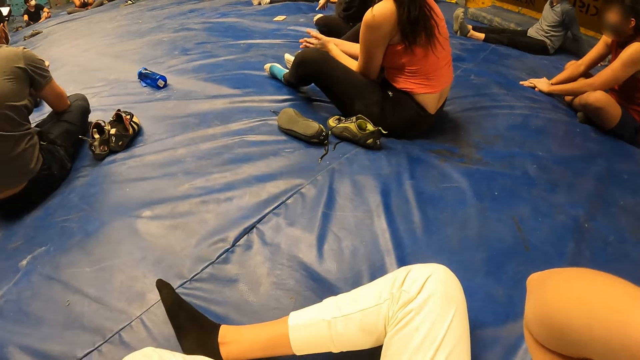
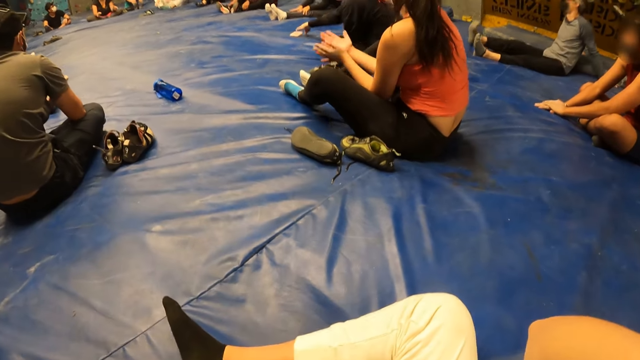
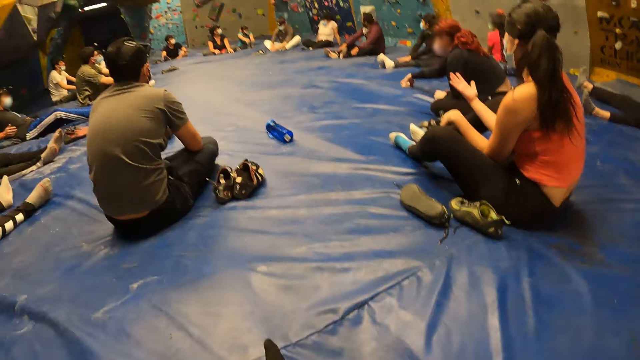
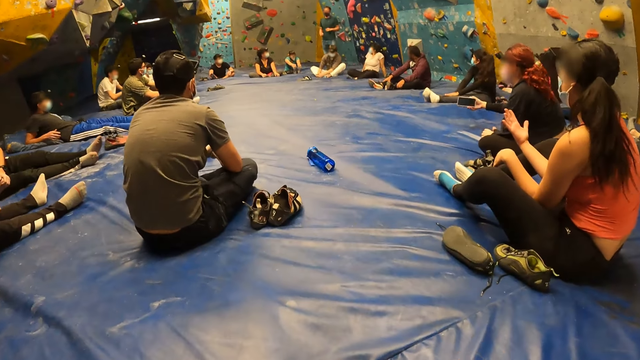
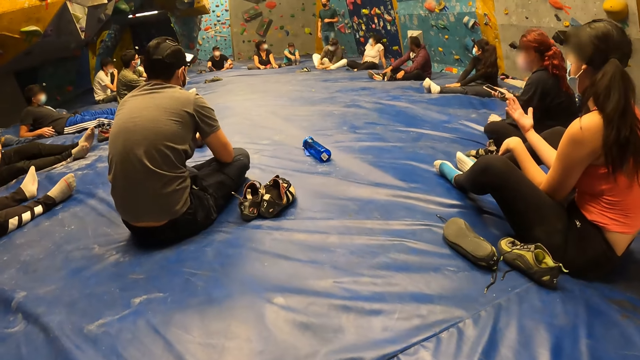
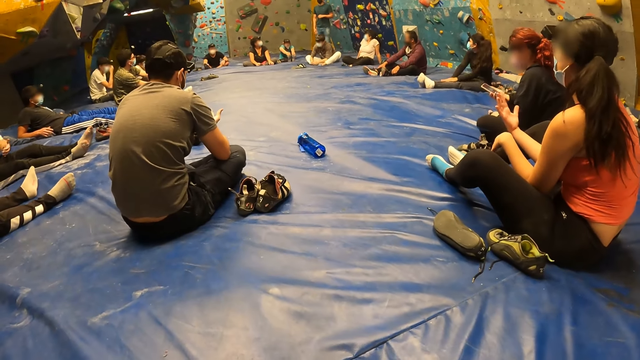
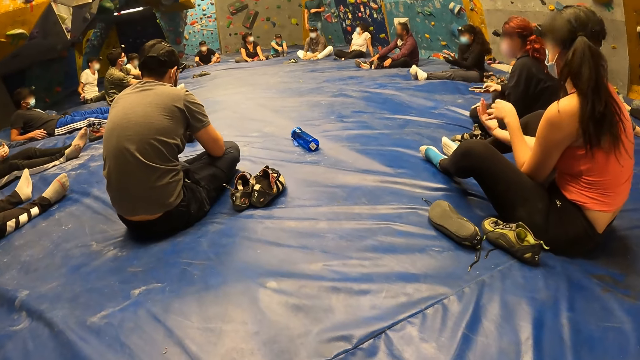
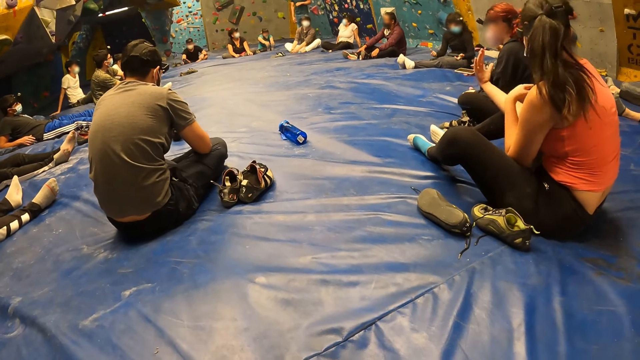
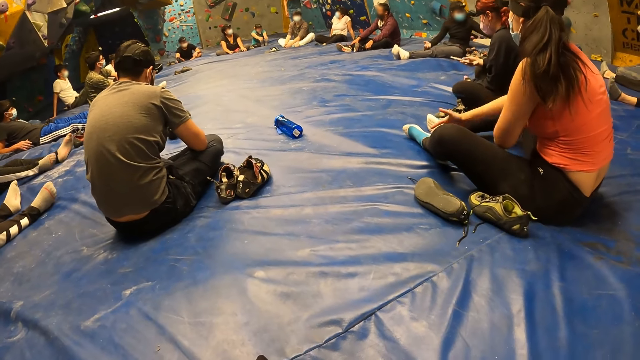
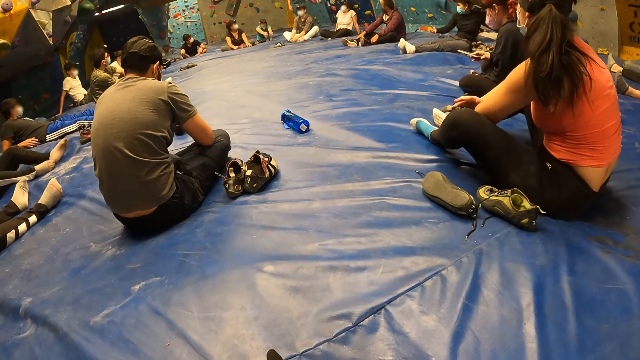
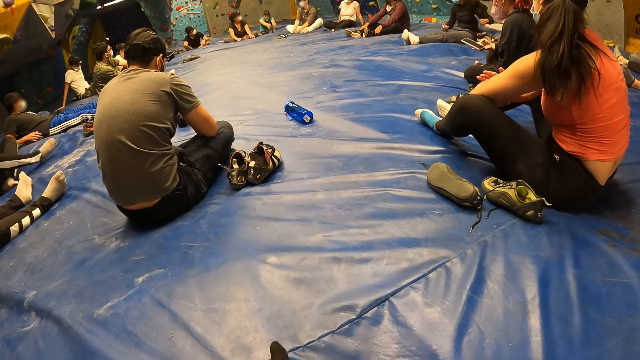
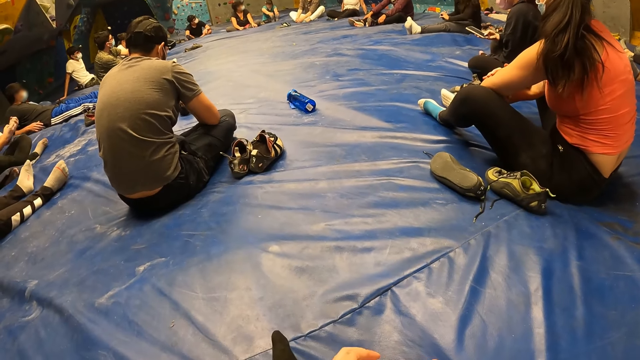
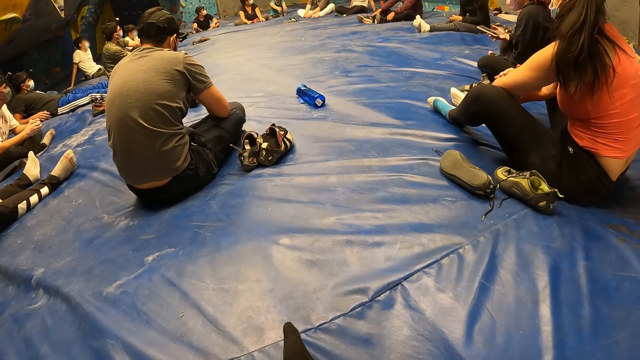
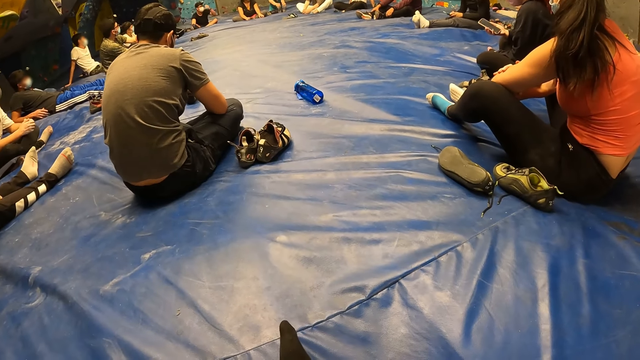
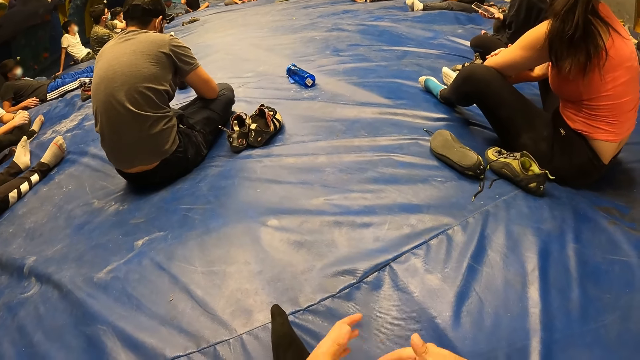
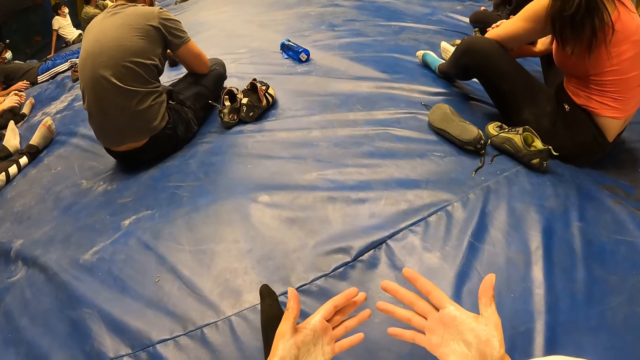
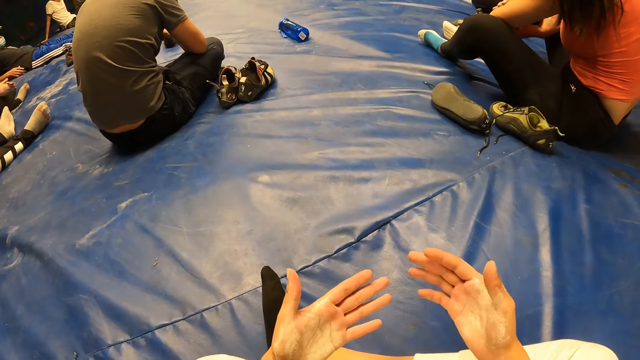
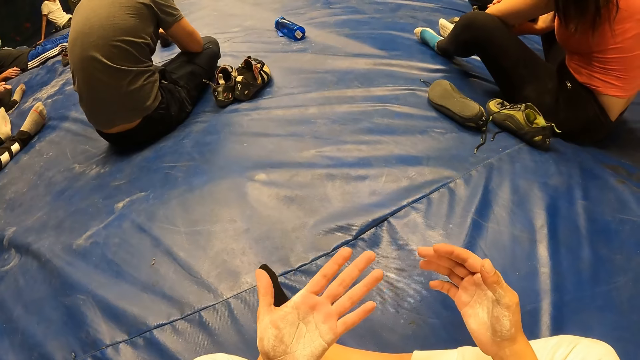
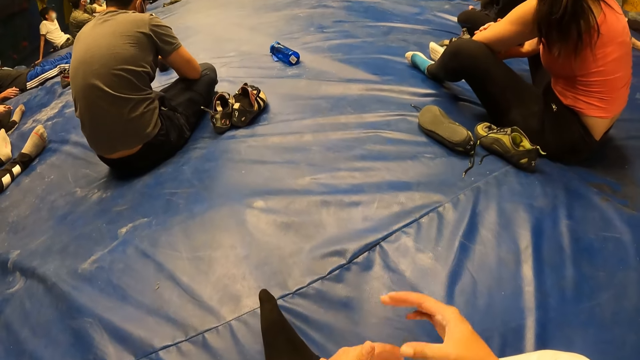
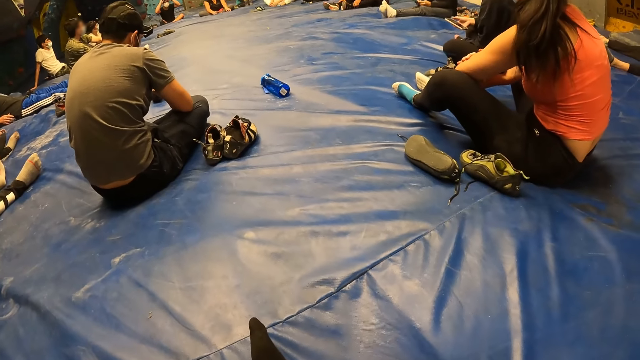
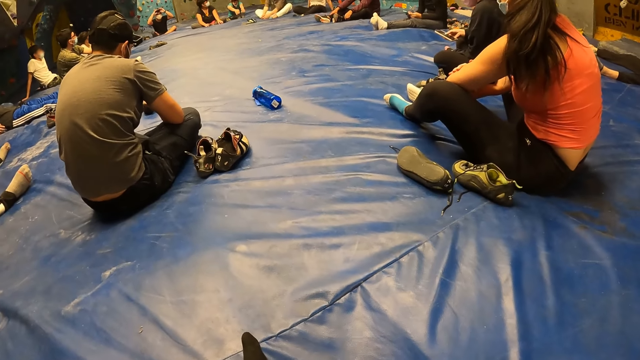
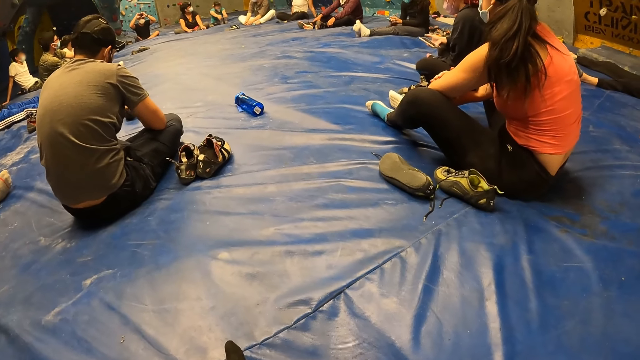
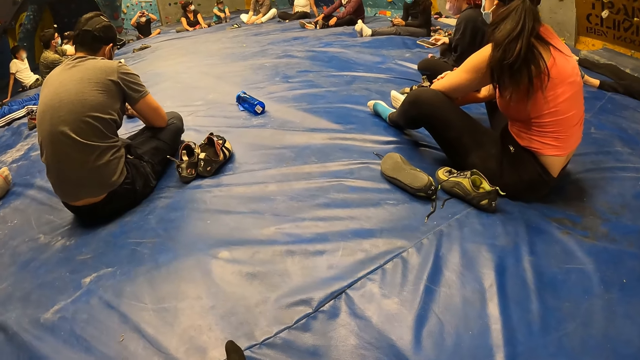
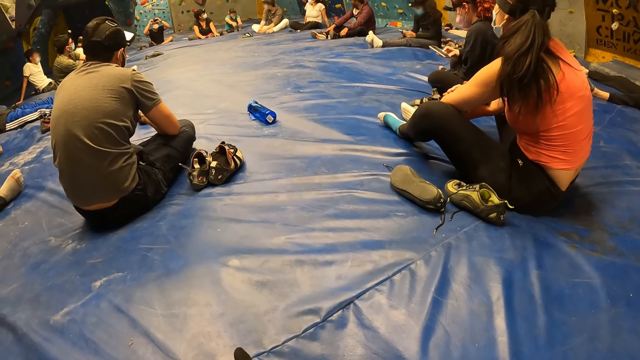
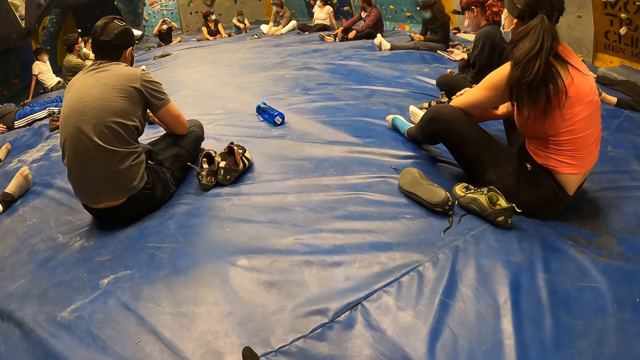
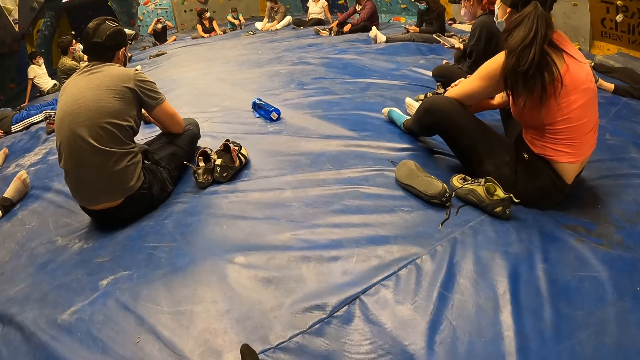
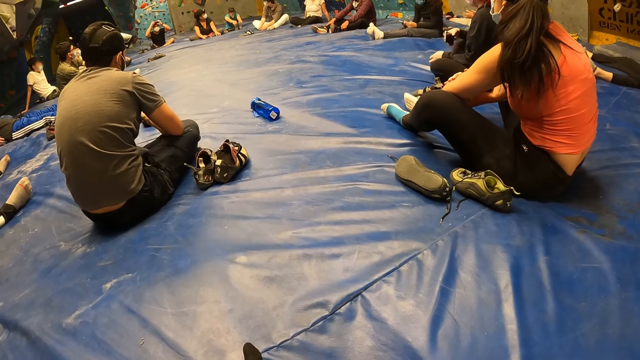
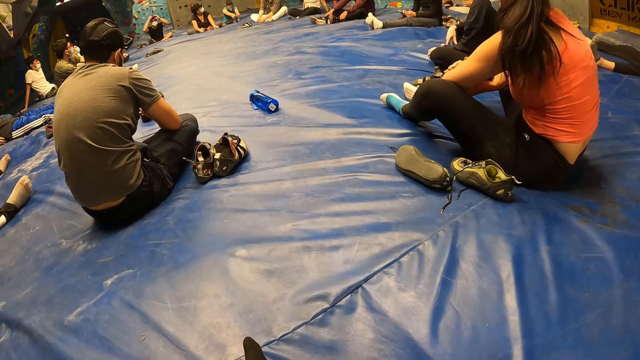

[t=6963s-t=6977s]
The camera wearer lifts both hands. He adjusts the camera. He looks around. He moves both hands. He looks at both hands. He holds his left hand with his right hand. He moves both hands. He looks around.

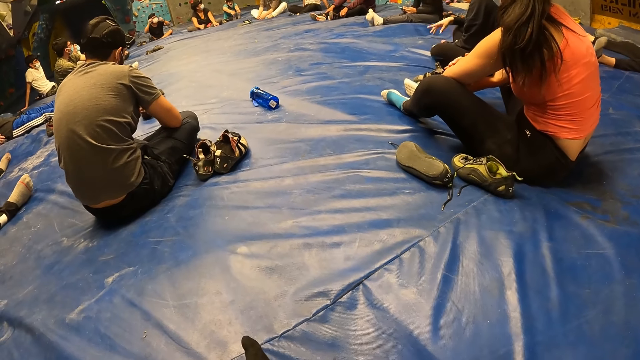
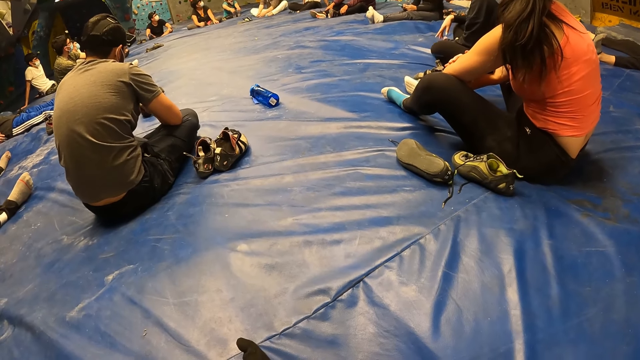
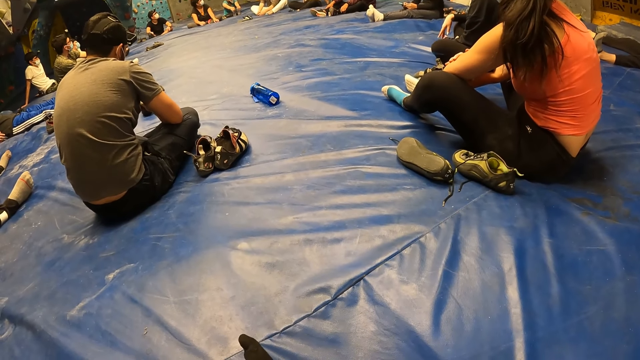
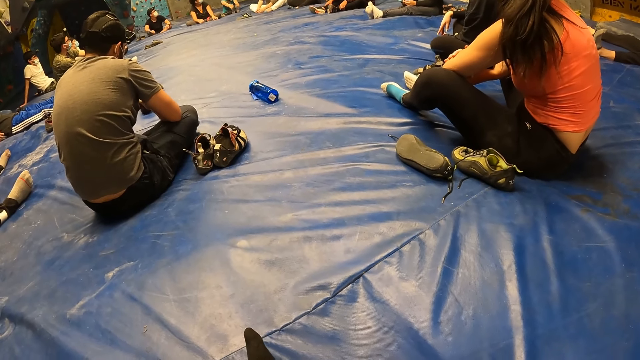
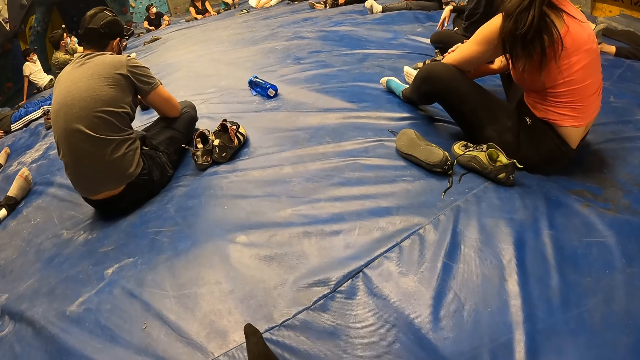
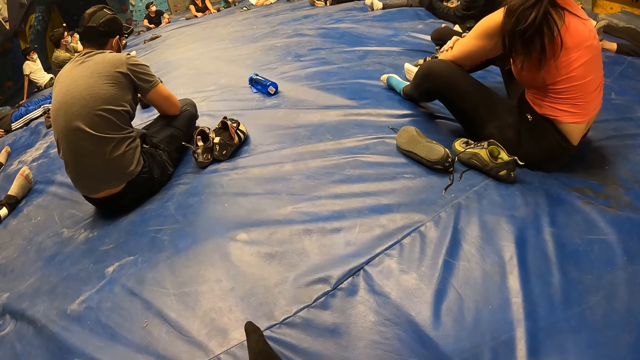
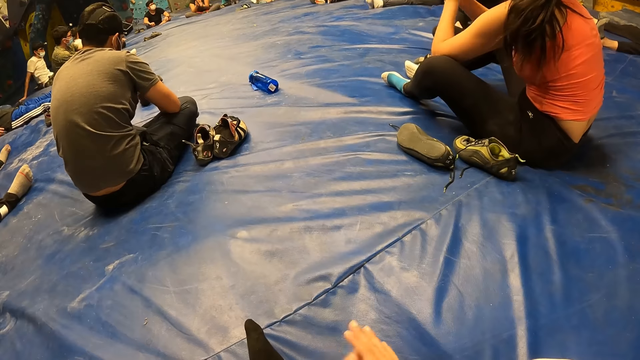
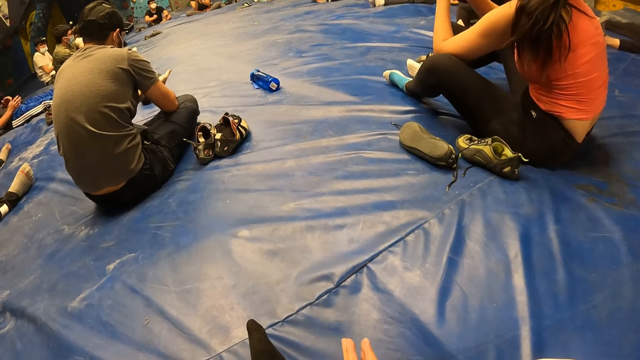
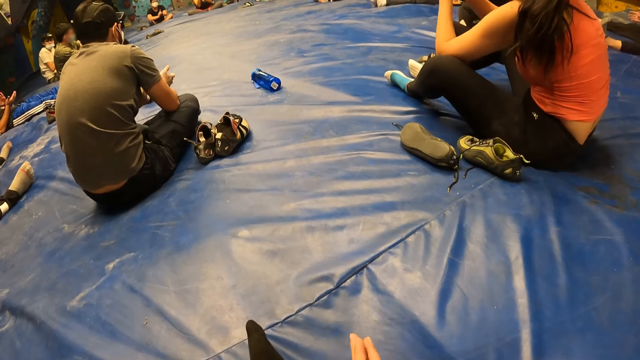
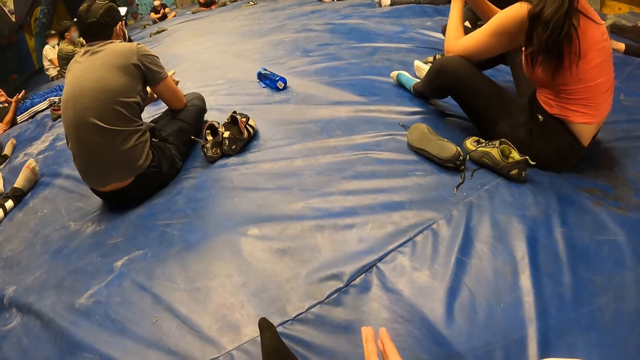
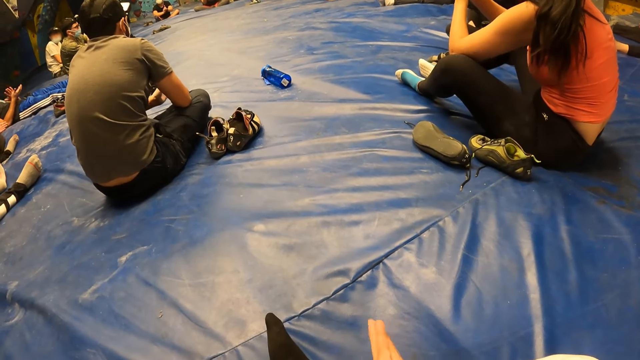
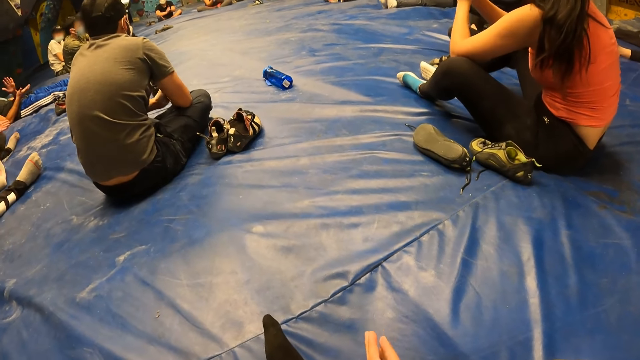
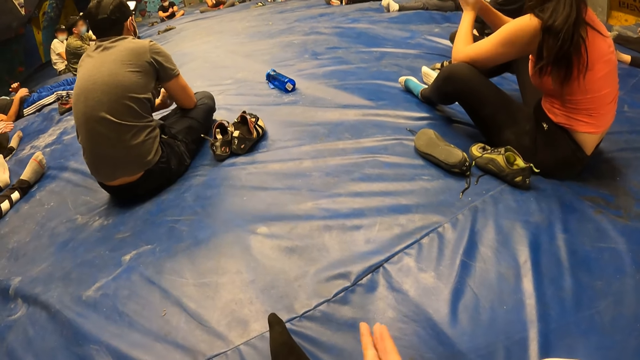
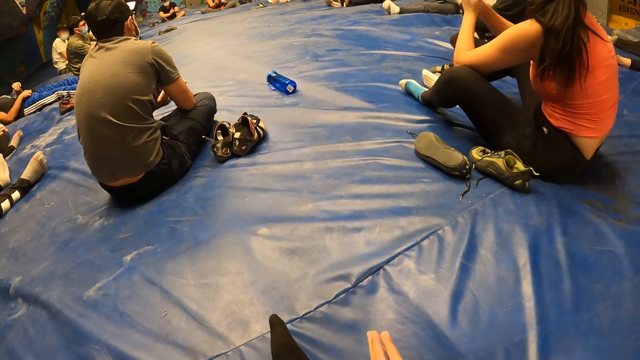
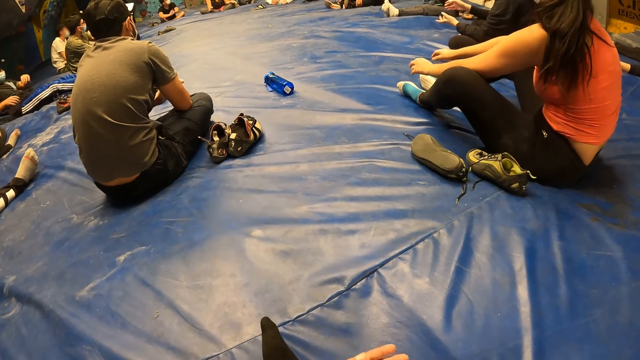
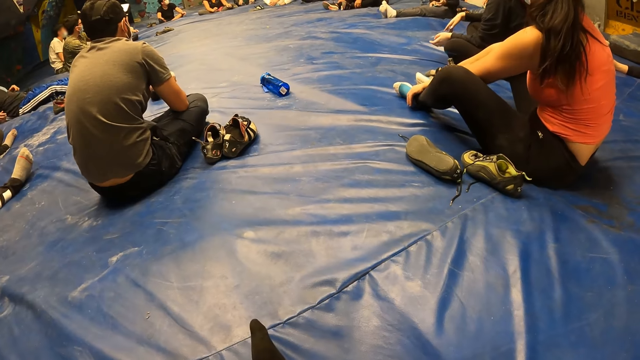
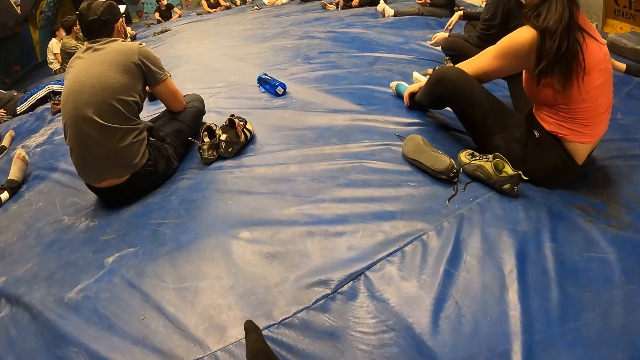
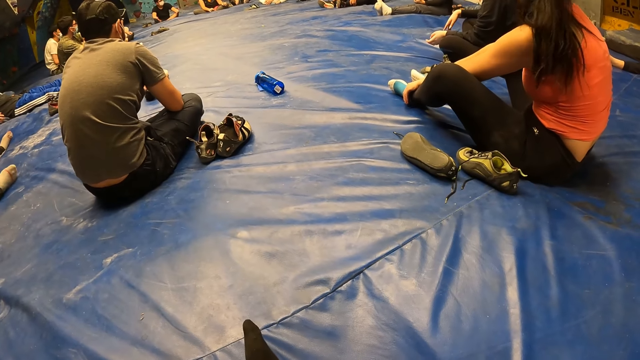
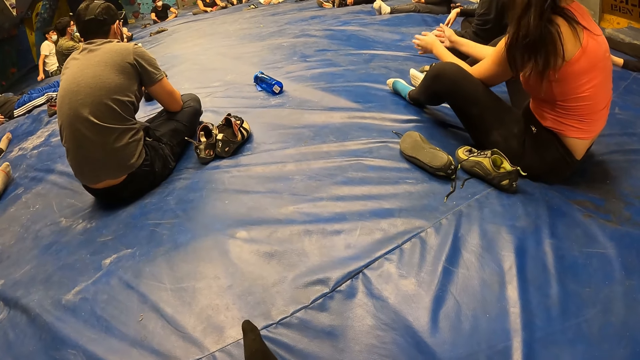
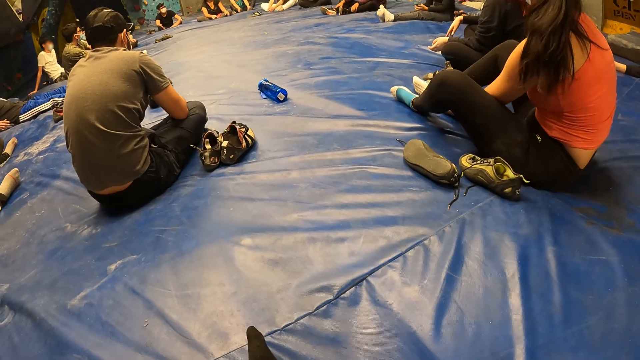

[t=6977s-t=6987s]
The camera wearer claps his hands. He looks around.
